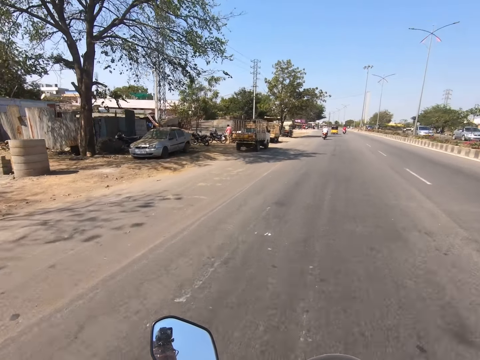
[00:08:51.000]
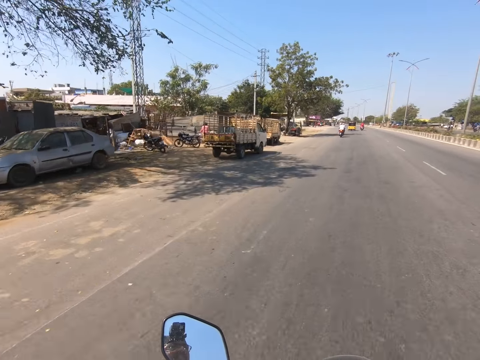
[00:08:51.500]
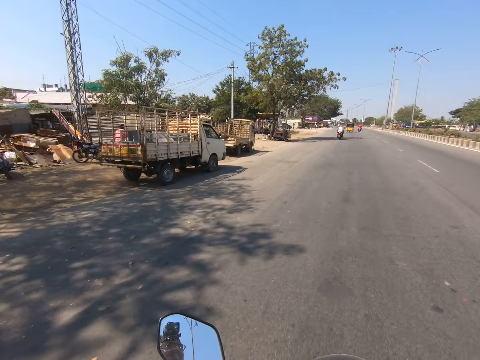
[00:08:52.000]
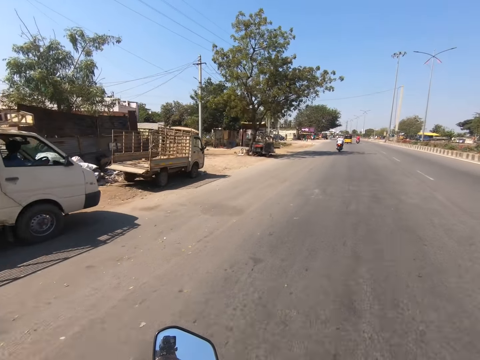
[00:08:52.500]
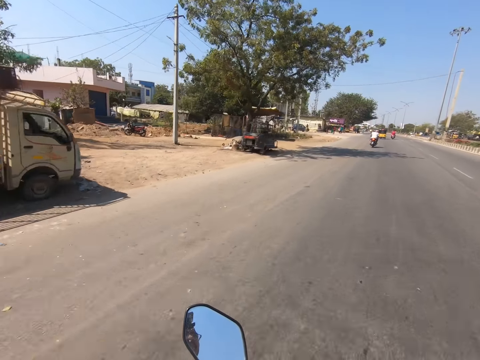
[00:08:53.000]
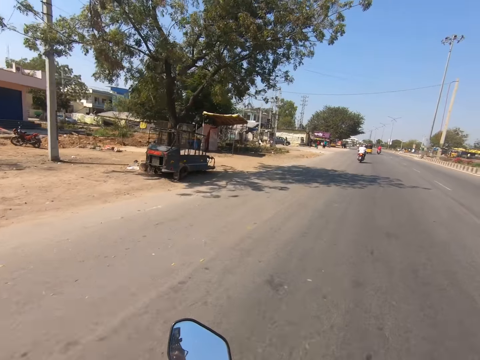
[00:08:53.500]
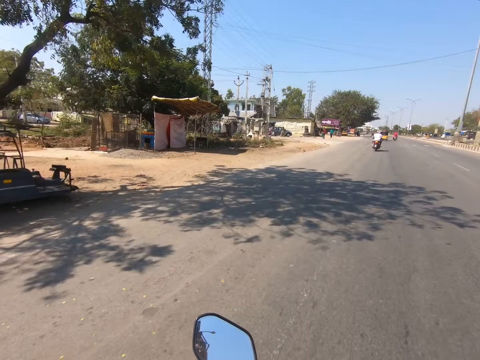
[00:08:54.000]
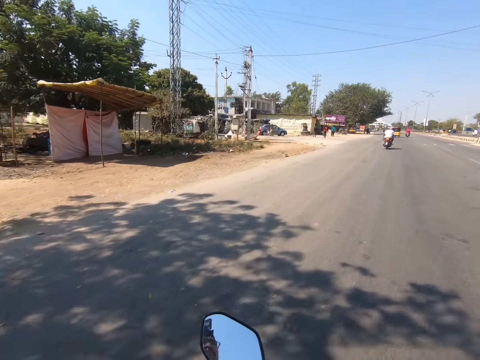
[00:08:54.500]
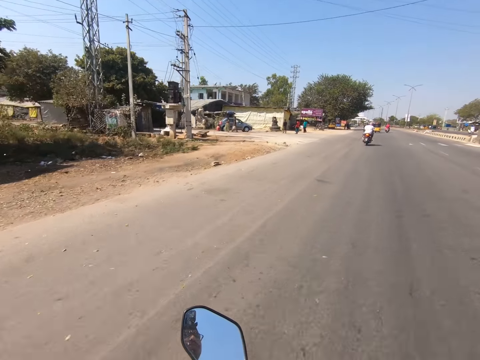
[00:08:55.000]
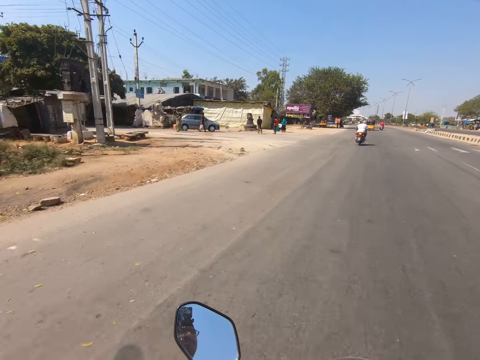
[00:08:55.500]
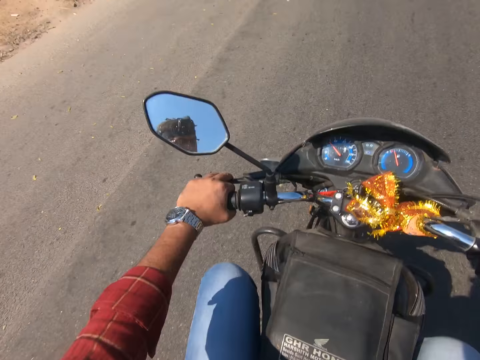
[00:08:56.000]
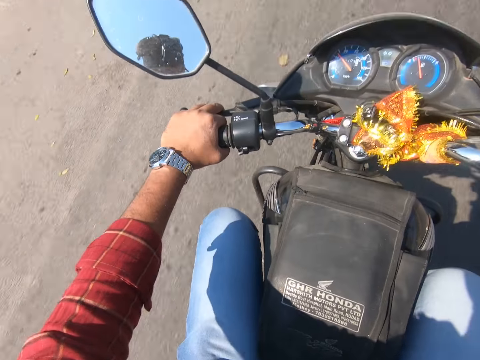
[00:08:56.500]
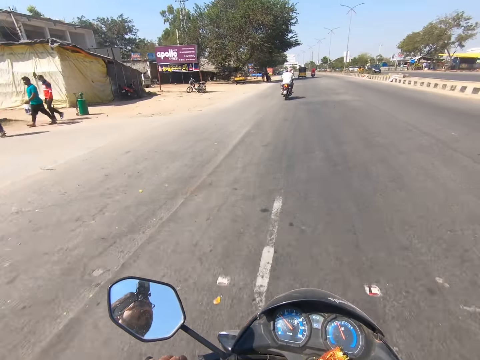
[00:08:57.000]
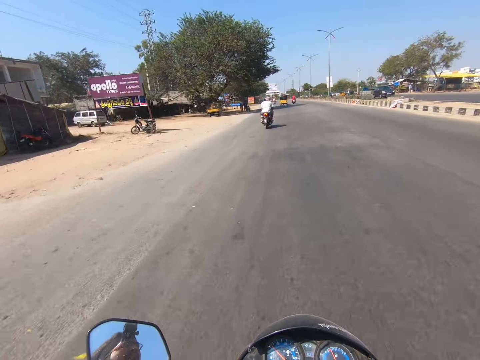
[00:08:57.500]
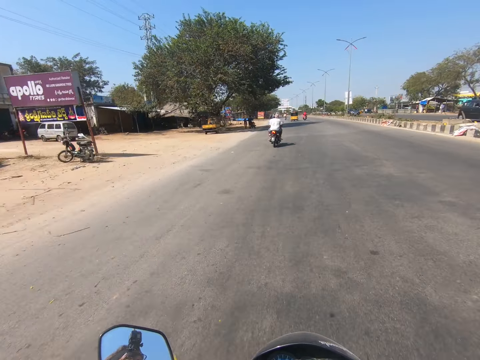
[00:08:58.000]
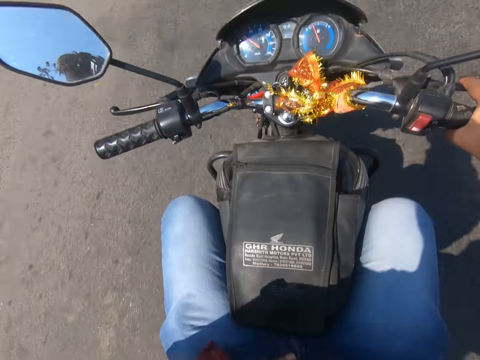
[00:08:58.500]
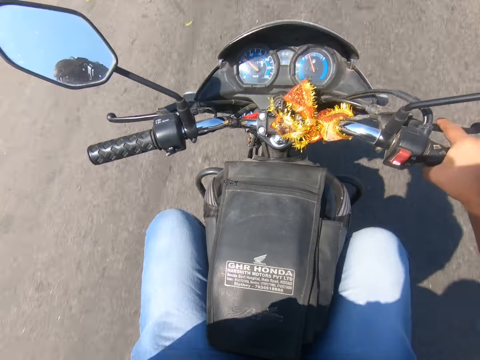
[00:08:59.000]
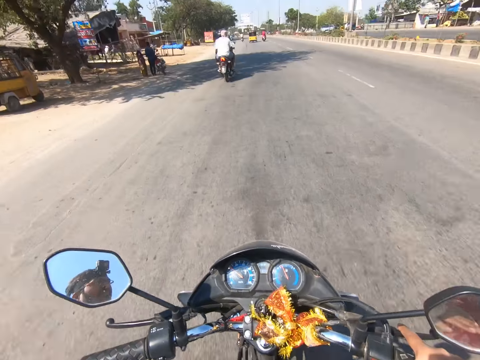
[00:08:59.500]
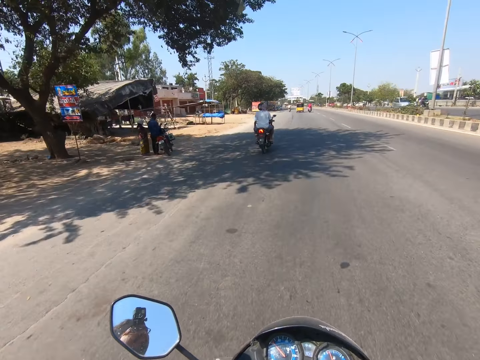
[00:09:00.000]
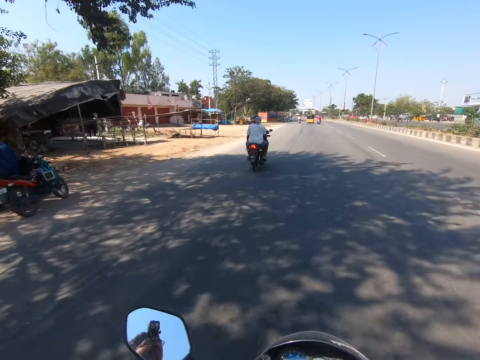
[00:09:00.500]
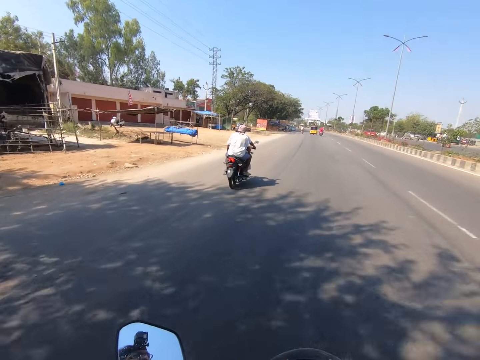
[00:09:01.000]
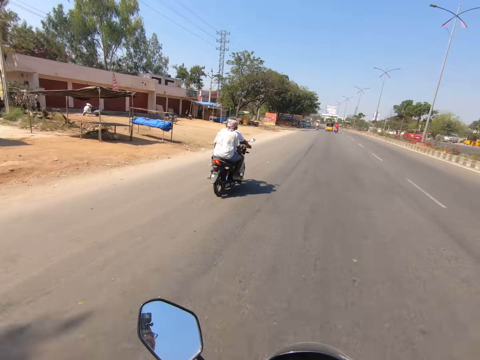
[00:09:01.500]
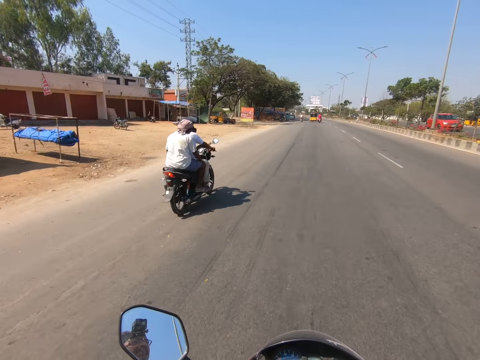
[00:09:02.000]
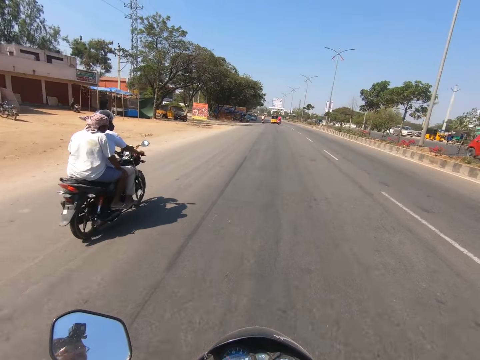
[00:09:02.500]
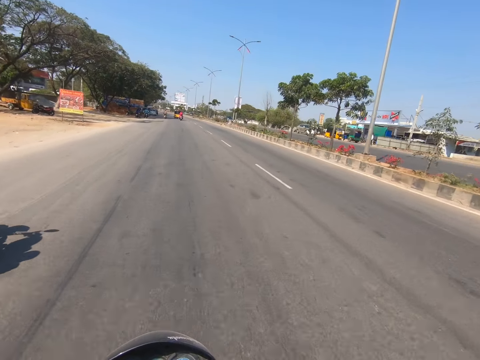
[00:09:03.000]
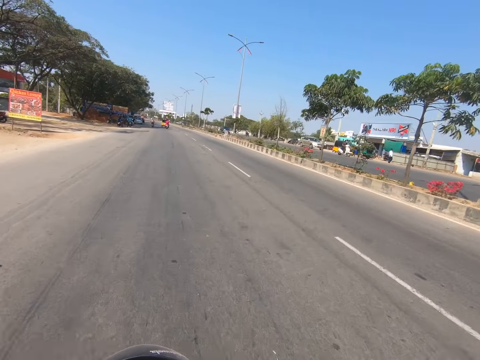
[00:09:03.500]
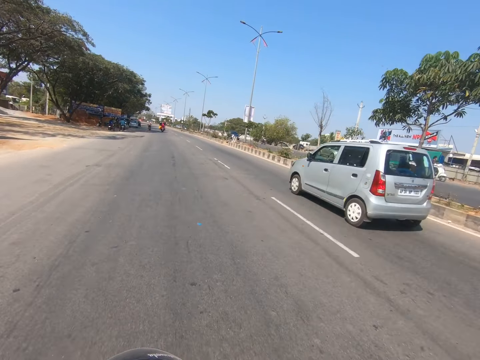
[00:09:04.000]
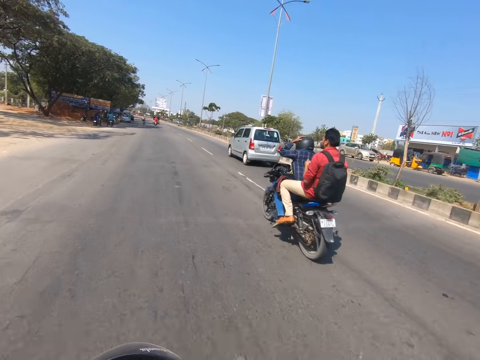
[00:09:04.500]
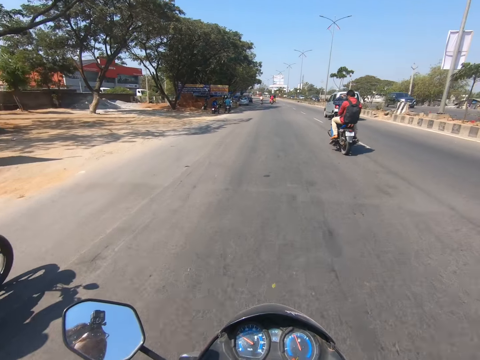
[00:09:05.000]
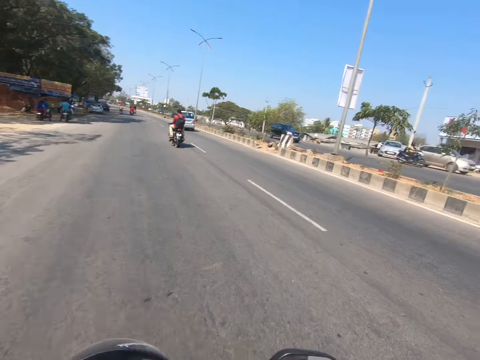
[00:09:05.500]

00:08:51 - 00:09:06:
A red car drives past the camera wearer. A silver car drives past the camera wearer. A silver car drives past the camera wearer repeatedly. The camera wearer rides past a truck. He rides past a truck again. He moves his hand. He touches his face with his left hand. A red car drives past the camera wearer. A silver car drives past the camera wearer.

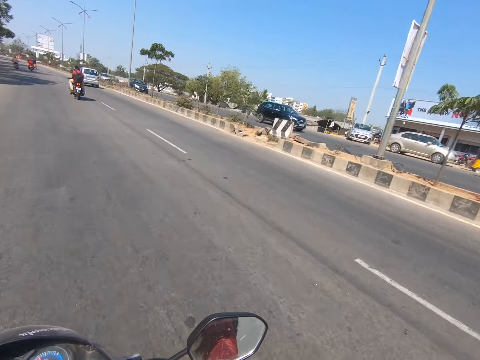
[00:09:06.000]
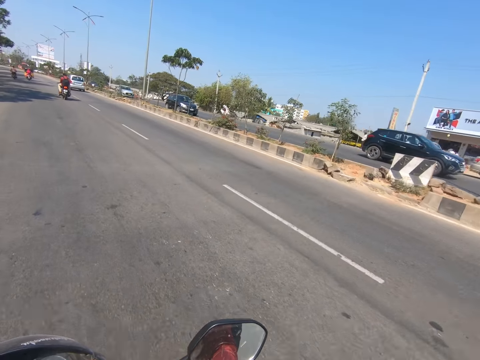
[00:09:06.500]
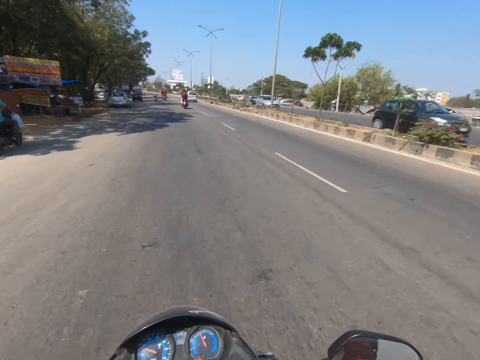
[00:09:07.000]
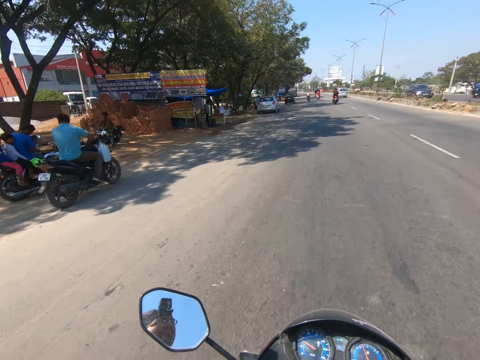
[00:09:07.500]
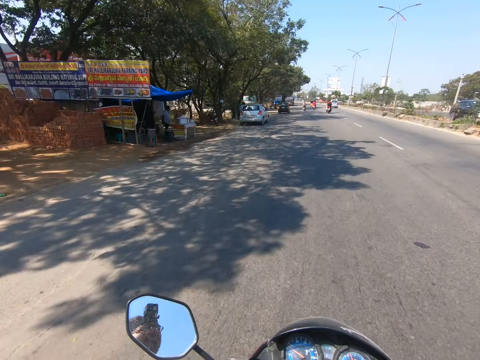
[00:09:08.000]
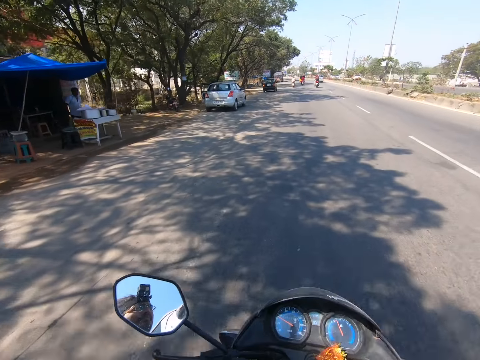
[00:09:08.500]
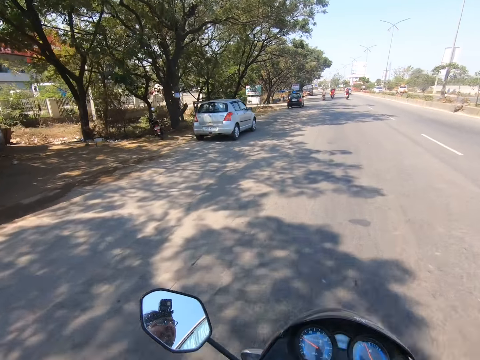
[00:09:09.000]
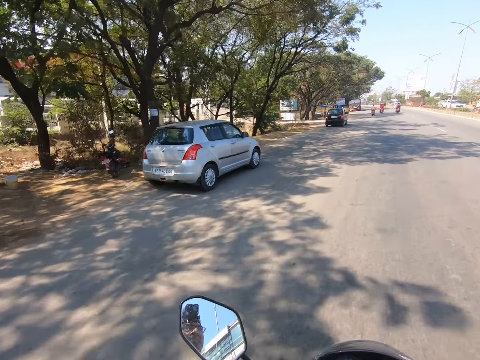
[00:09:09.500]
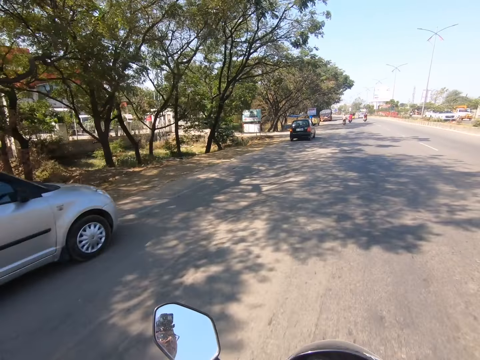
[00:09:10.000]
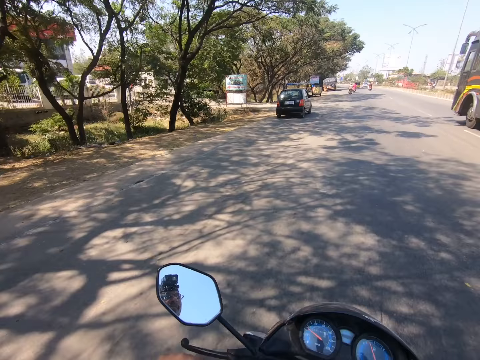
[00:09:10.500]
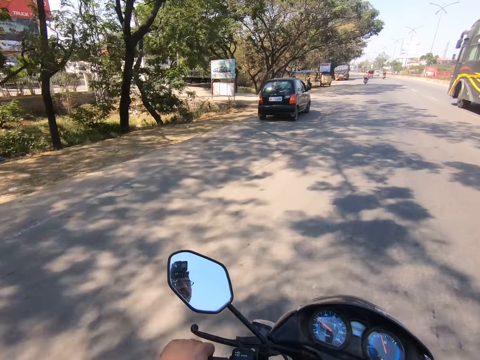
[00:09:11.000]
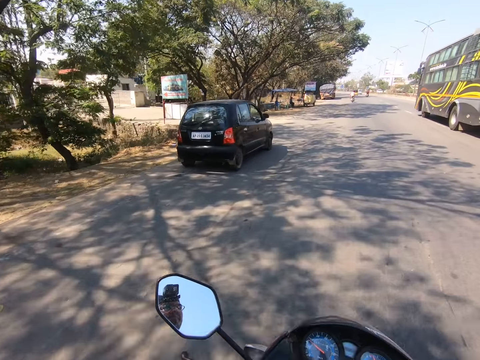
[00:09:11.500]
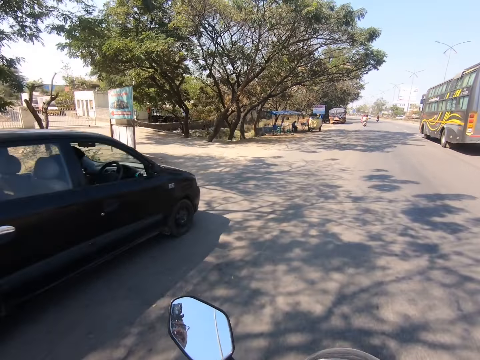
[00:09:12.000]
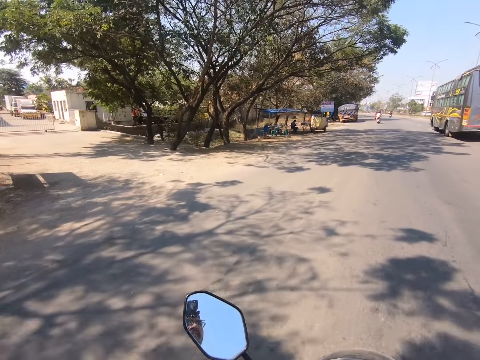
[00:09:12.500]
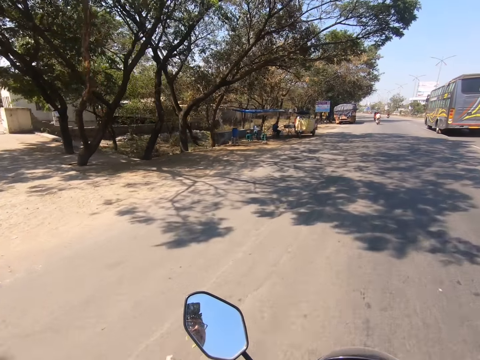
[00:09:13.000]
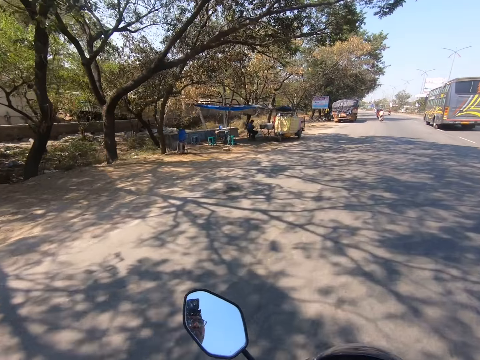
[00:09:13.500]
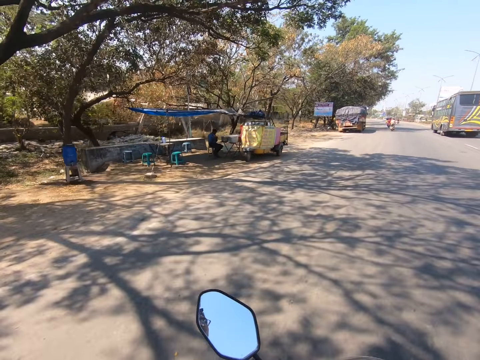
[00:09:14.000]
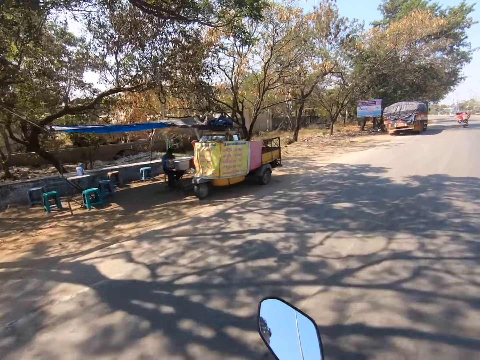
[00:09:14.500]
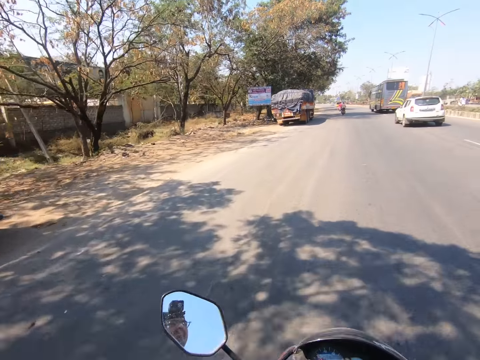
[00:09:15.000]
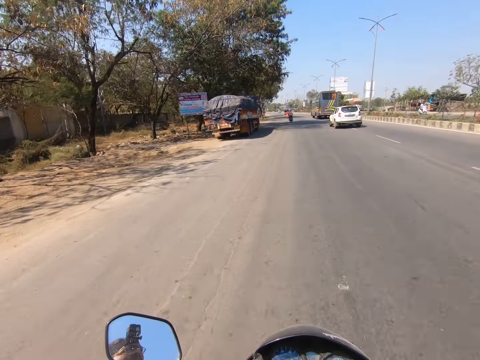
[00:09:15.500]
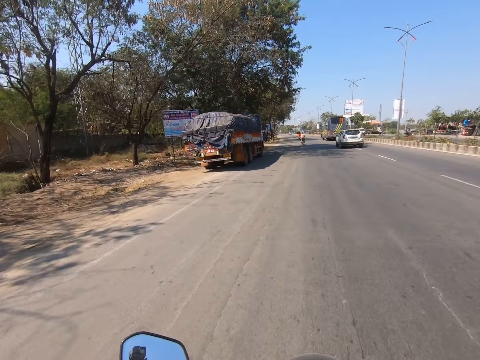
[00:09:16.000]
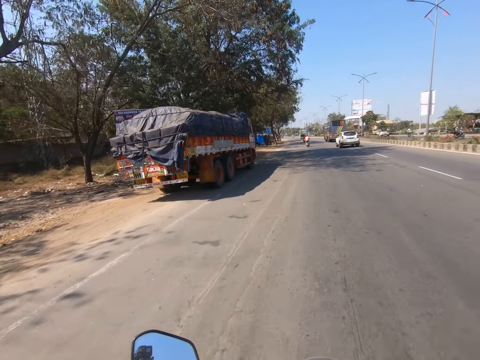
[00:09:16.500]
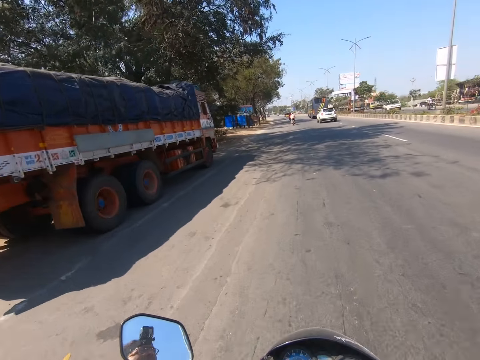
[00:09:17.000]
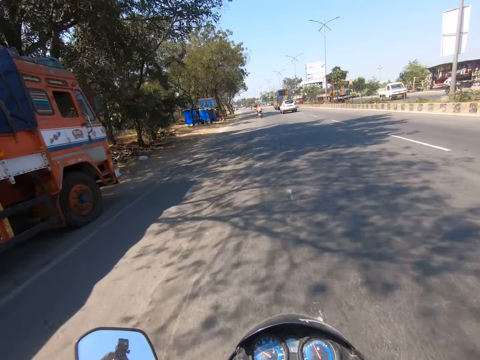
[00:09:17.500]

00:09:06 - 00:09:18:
A black car drives past the camera wearer. A silver car drives past them. A black car drives past them. The camera wearer rides past a silver car. A black bus drives past them. The camera wearer rides past a black car.
